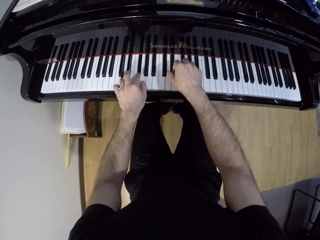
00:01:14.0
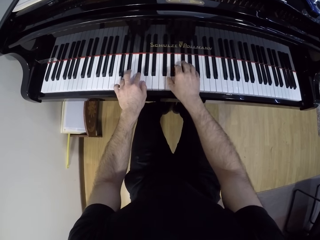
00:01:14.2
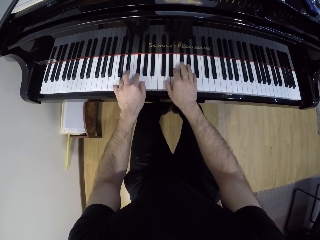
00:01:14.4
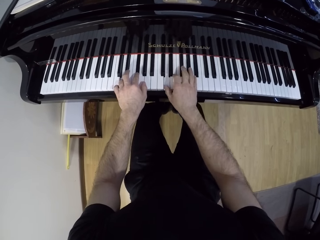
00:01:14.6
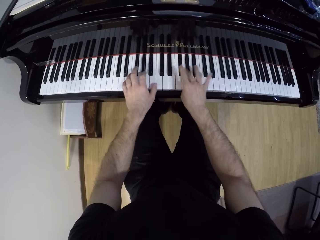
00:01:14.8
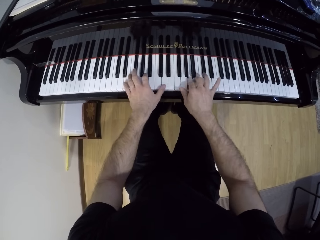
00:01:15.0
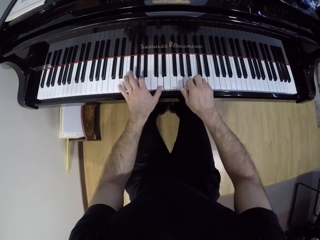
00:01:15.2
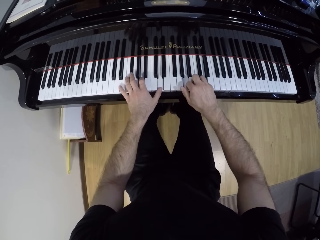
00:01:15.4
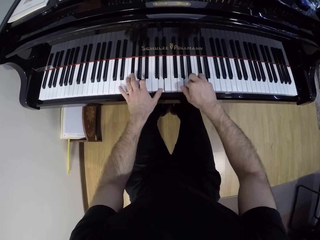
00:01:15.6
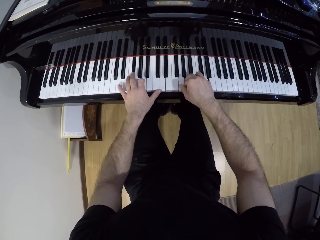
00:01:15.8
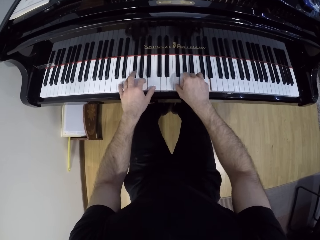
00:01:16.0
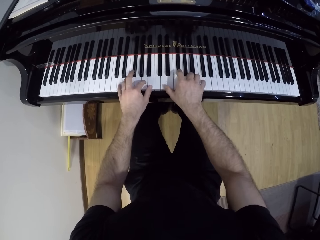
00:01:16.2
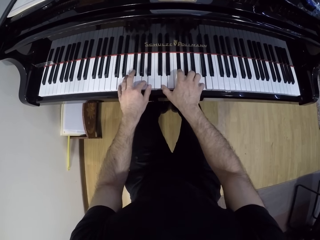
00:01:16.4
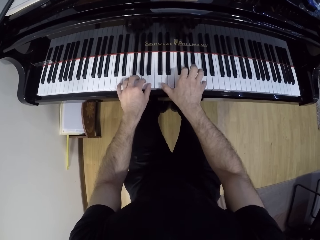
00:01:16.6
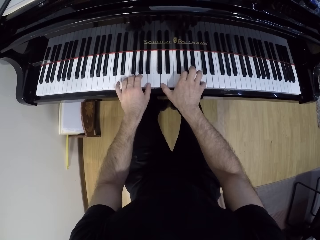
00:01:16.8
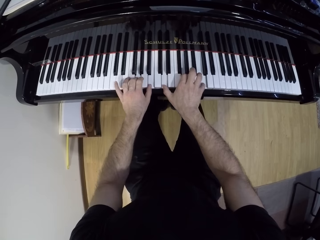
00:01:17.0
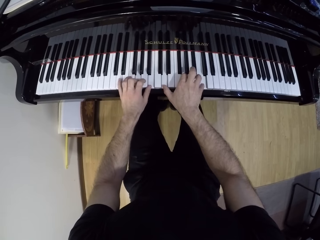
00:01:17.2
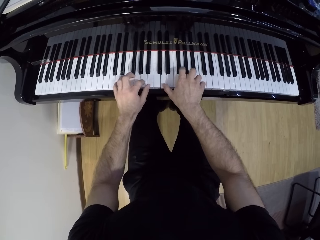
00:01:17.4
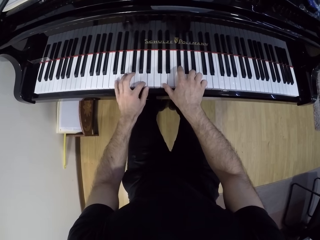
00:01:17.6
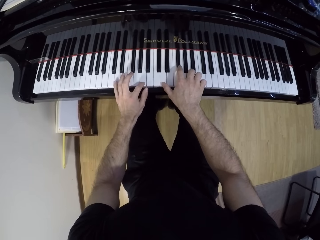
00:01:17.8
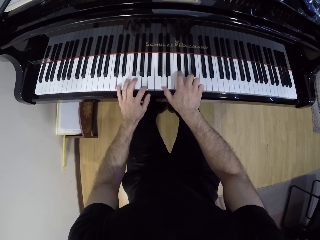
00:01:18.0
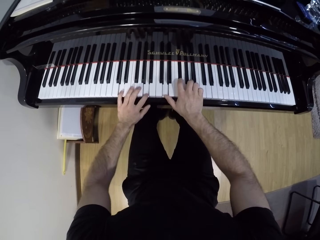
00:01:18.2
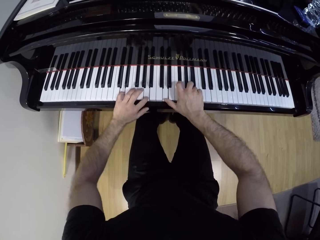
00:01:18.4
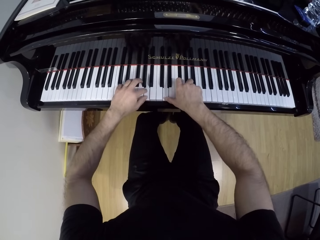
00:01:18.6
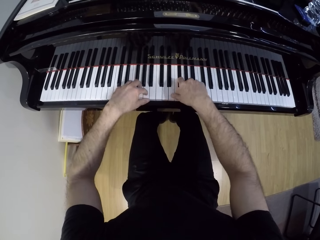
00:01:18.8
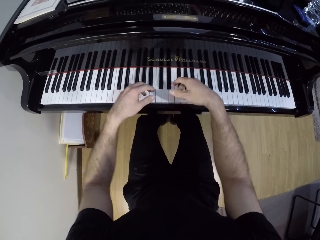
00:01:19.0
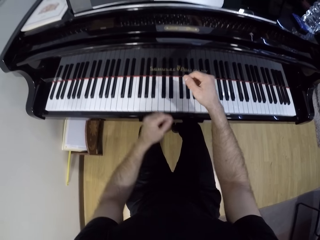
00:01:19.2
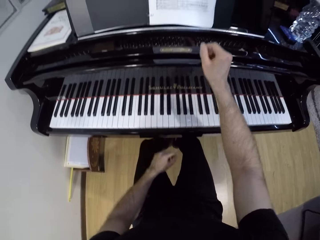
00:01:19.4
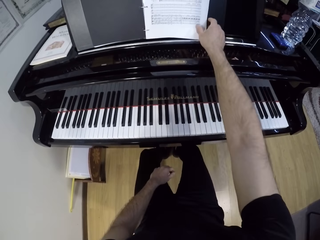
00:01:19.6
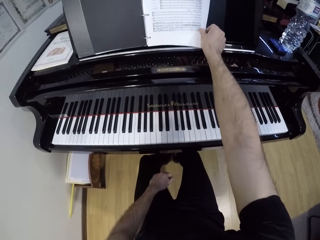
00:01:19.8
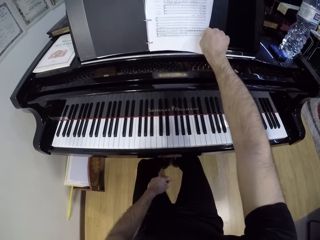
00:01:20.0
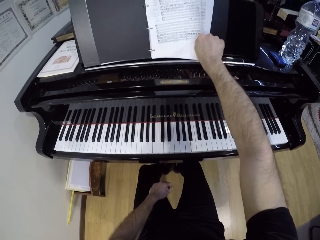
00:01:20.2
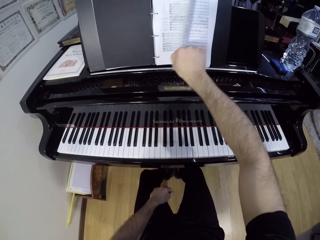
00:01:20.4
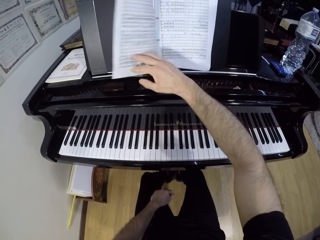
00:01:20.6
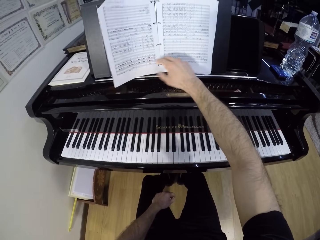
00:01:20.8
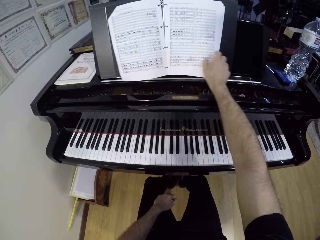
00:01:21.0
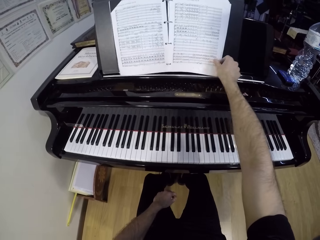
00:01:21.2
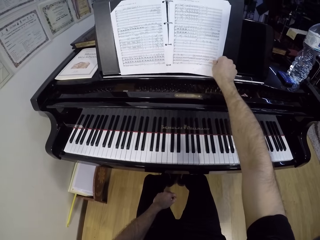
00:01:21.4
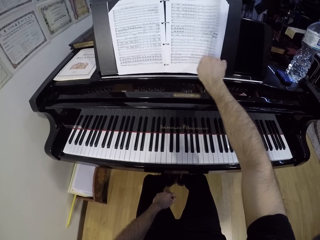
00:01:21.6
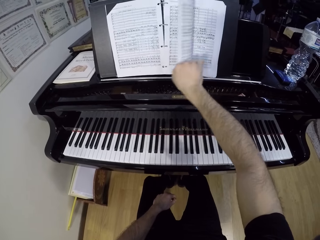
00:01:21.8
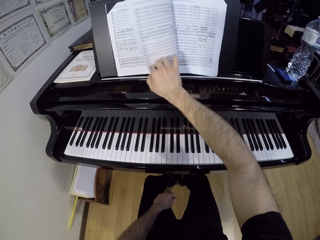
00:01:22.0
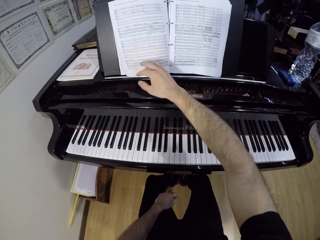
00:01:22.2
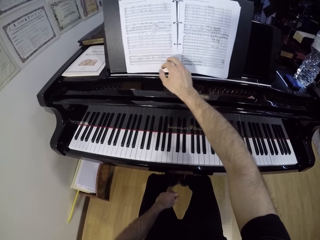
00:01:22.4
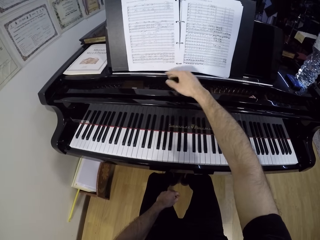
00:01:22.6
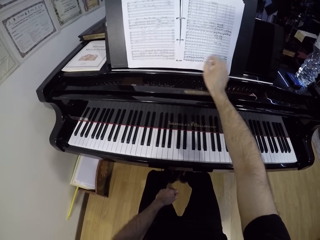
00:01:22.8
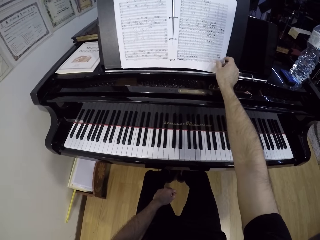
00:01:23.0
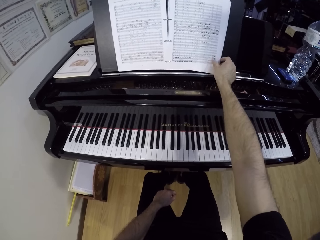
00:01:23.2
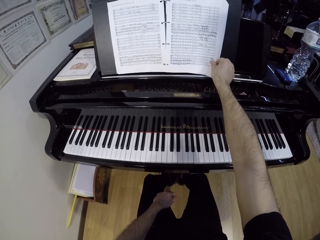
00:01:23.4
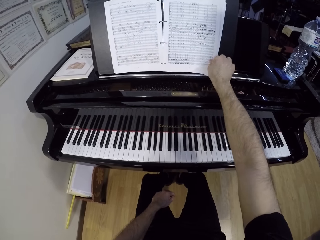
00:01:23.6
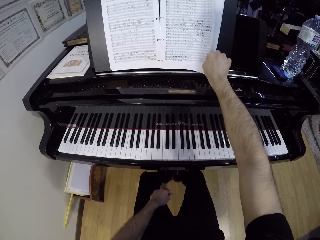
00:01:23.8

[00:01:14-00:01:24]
The camera wearer drops his left hand on his left thigh. He flips the pages of a book on the grand piano with his right hand.

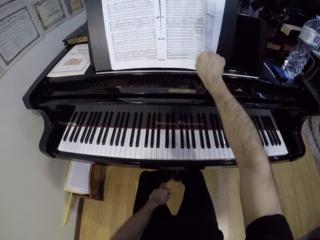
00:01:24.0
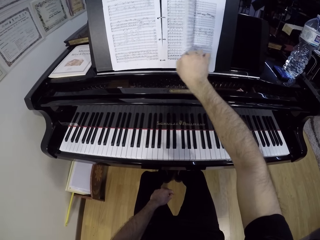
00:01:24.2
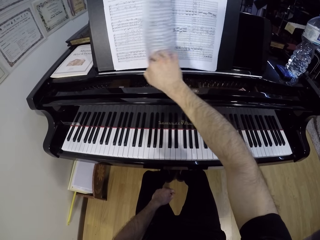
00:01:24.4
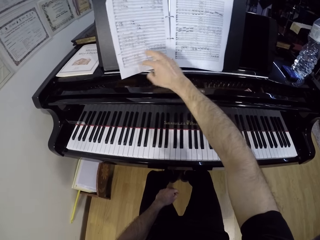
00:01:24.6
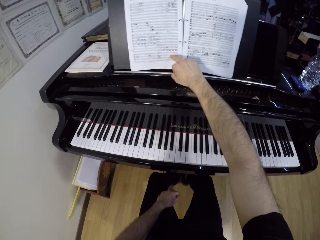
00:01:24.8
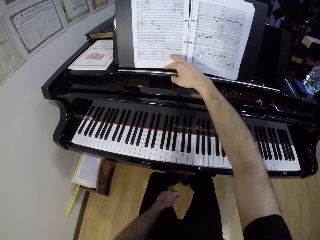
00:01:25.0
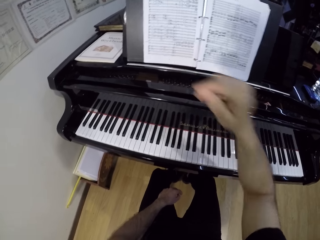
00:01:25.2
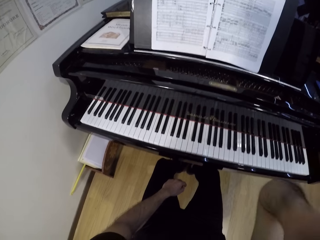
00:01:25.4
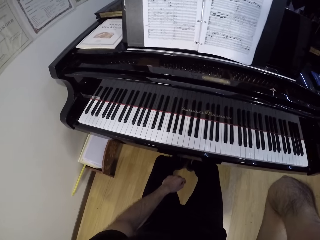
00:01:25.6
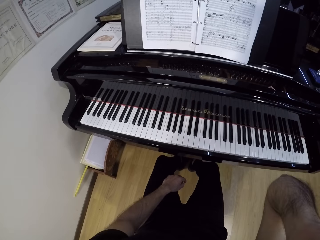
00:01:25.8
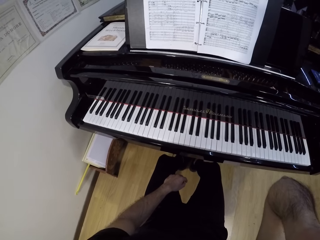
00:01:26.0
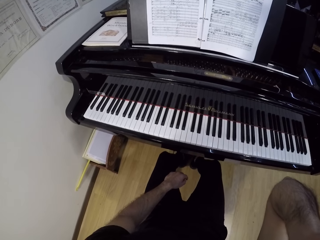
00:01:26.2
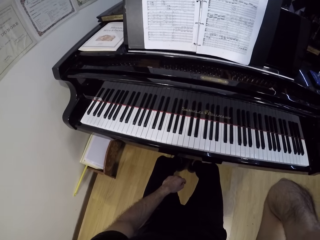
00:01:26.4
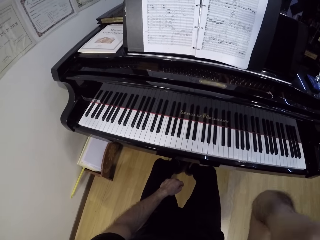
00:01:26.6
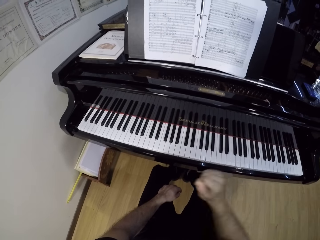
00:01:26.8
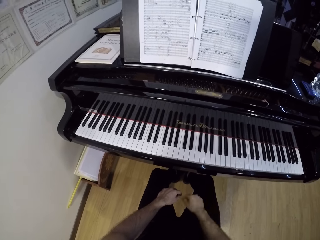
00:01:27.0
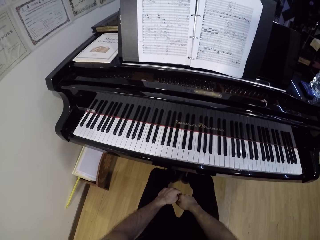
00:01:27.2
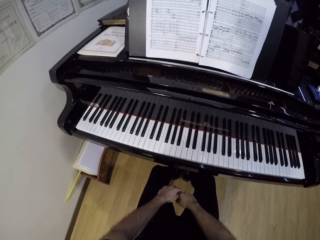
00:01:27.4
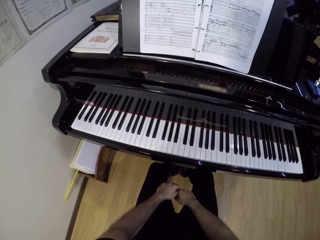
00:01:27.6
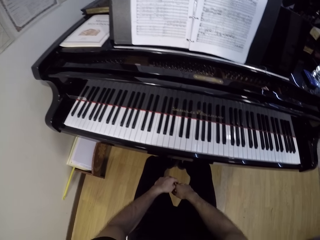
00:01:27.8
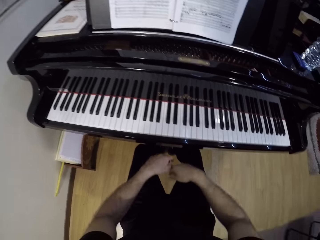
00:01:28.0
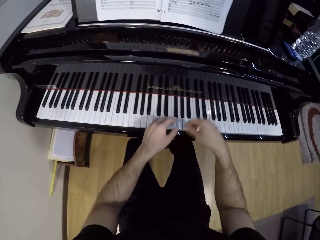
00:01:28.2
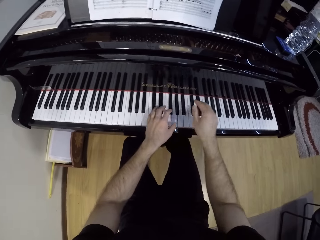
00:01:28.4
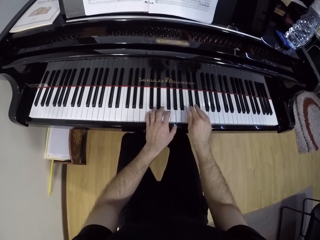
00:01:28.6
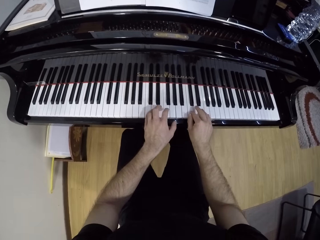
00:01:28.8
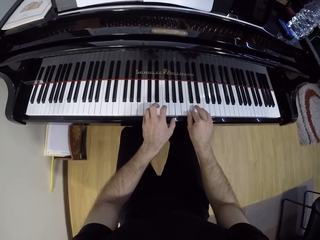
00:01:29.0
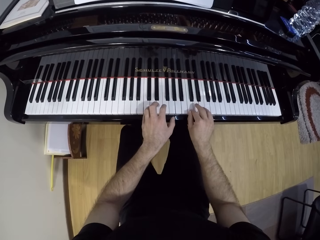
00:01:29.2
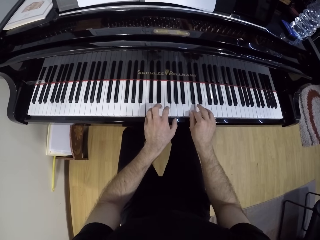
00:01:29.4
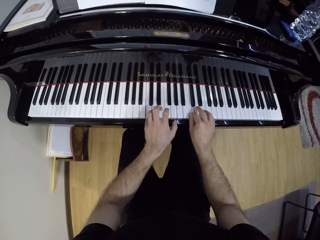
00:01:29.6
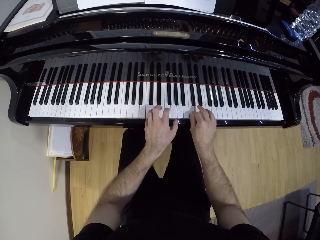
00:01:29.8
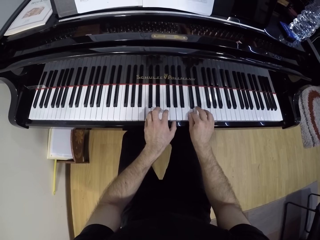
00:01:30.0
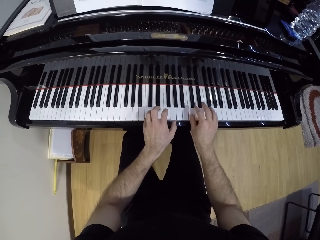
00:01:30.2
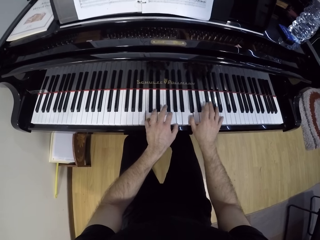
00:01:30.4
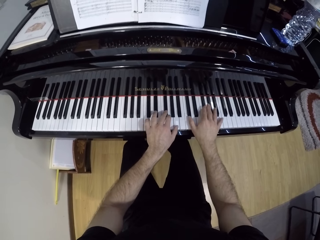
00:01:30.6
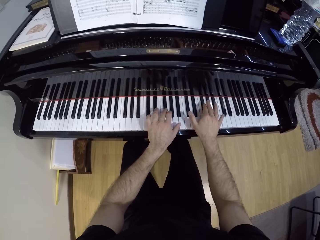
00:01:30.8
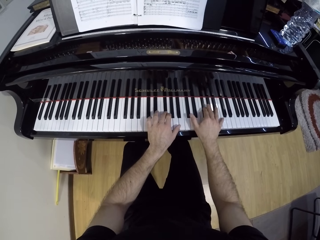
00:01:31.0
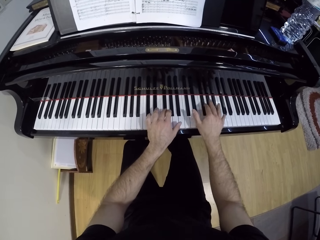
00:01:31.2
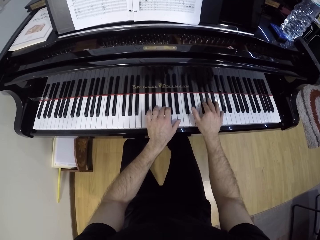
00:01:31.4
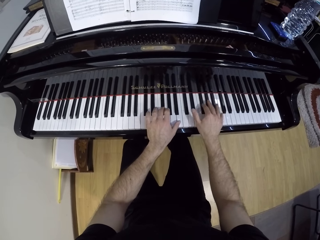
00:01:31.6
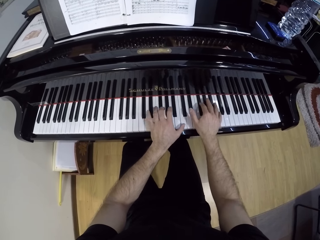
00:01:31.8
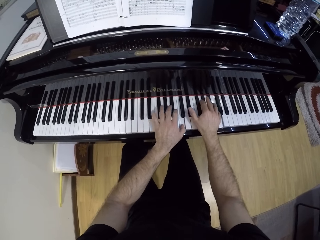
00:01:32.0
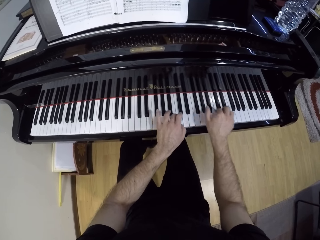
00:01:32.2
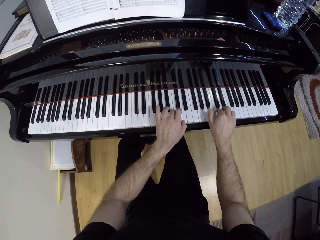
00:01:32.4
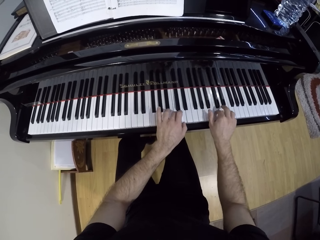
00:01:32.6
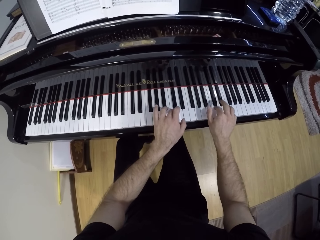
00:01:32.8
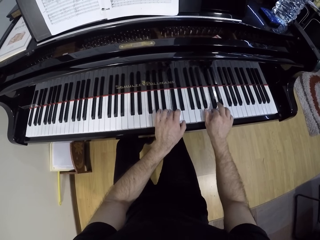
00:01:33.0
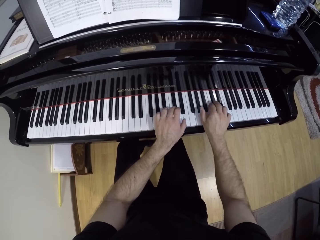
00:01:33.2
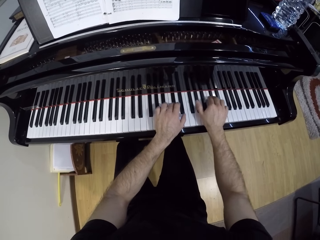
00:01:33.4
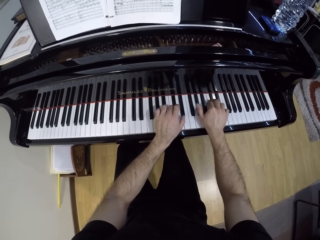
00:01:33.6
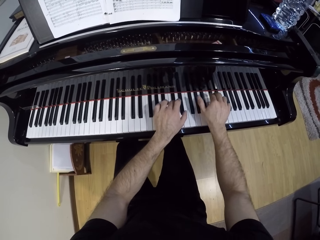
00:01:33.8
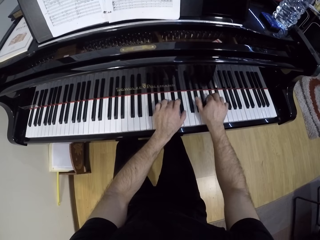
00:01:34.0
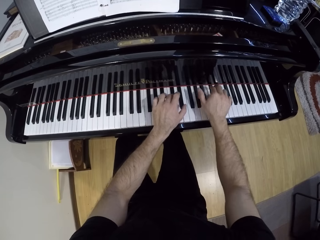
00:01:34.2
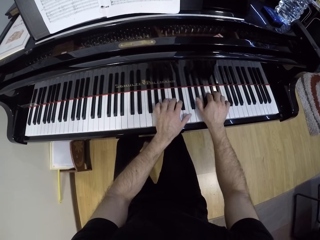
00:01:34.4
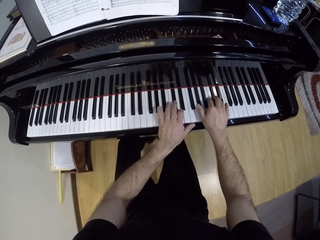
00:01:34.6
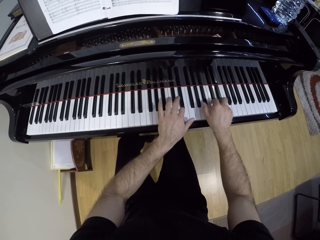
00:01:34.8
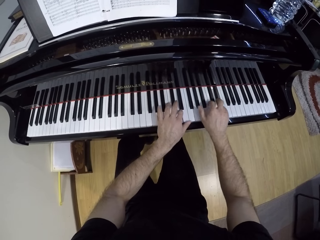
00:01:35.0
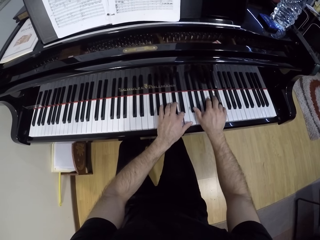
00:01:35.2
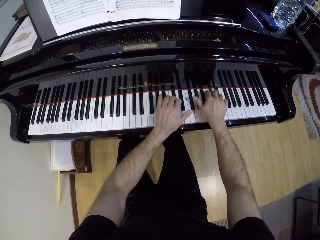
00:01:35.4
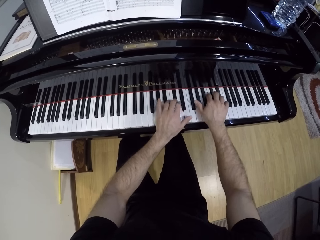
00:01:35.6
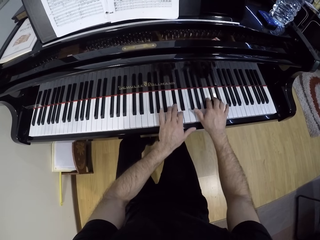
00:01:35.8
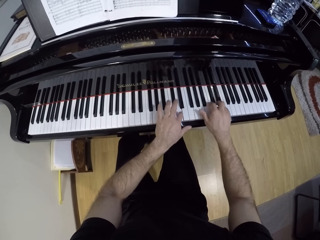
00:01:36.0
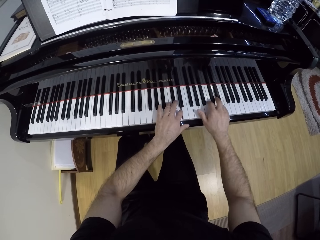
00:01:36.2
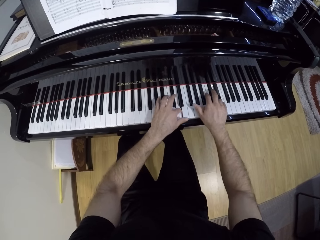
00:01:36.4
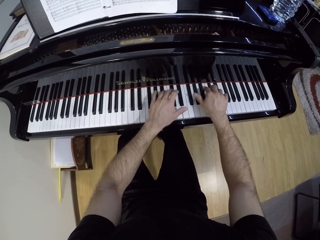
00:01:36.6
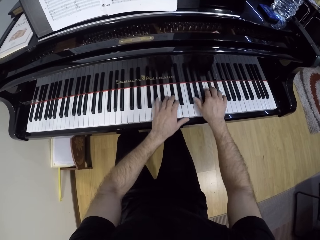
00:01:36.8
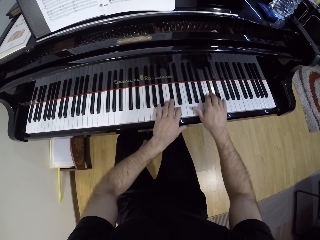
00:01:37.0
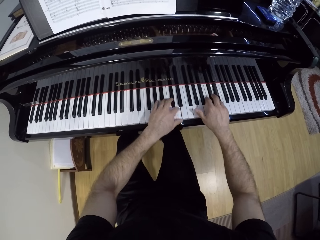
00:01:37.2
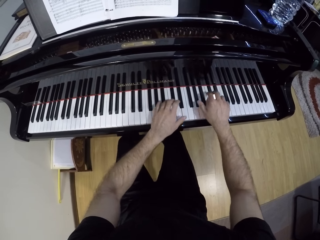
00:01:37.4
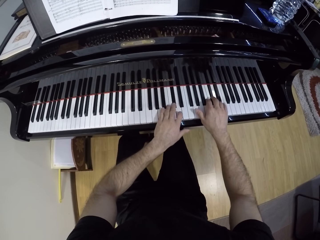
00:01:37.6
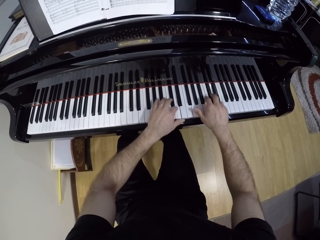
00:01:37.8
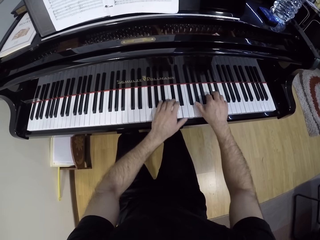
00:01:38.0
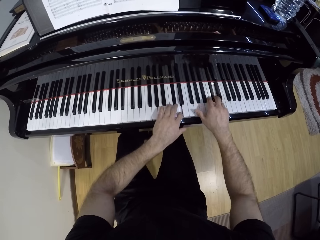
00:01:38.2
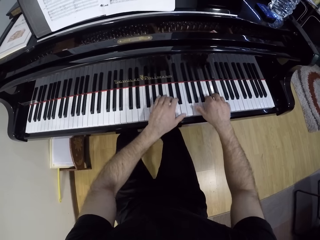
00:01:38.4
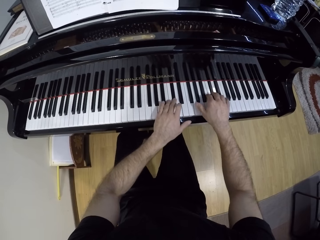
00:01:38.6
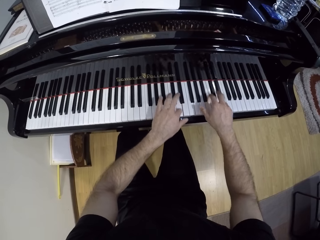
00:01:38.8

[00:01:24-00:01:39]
The camera wearer raises his right hand to his face. He drops his right hand on his right thigh. He plays the grand piano with both hands.
